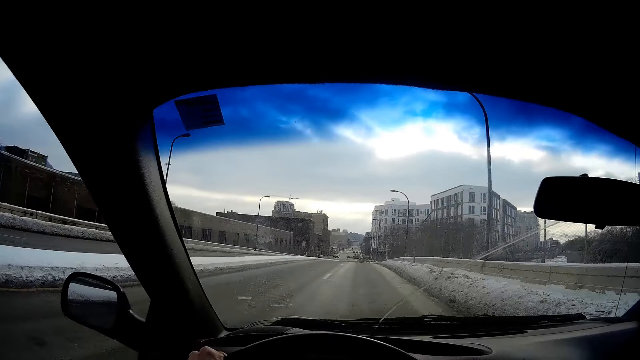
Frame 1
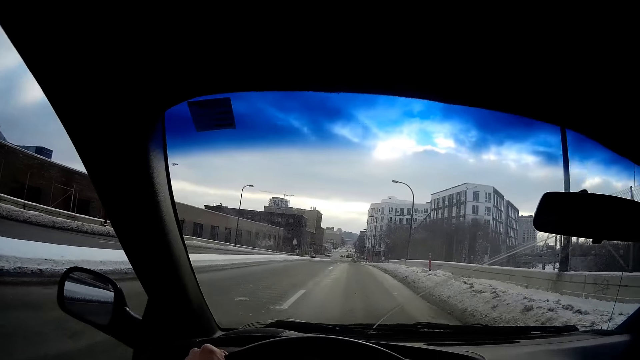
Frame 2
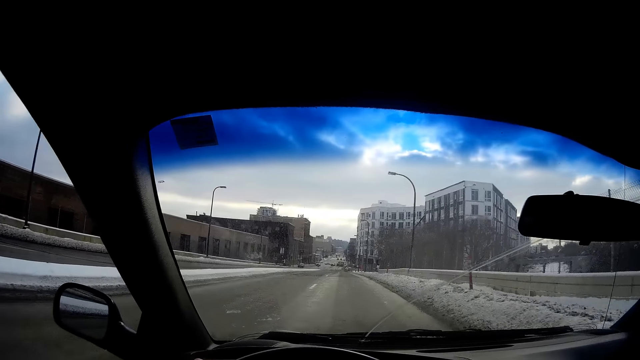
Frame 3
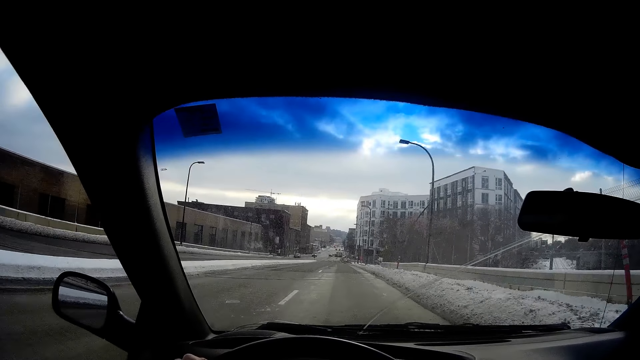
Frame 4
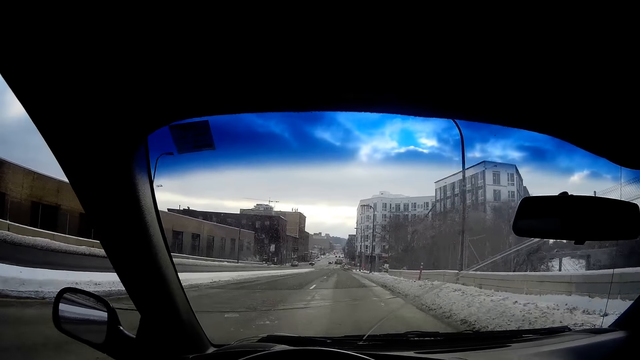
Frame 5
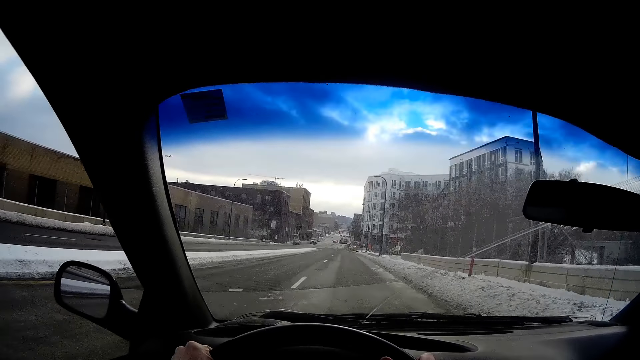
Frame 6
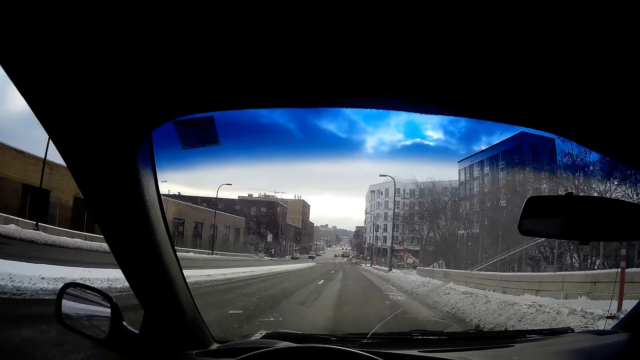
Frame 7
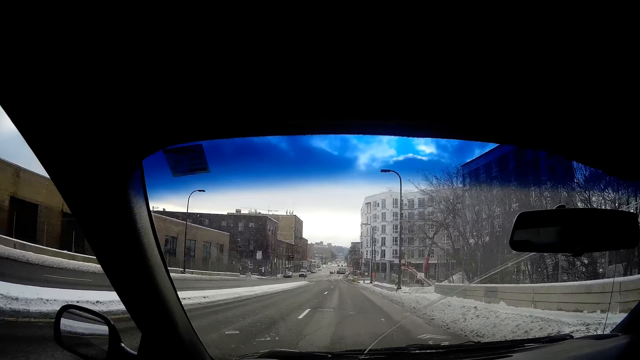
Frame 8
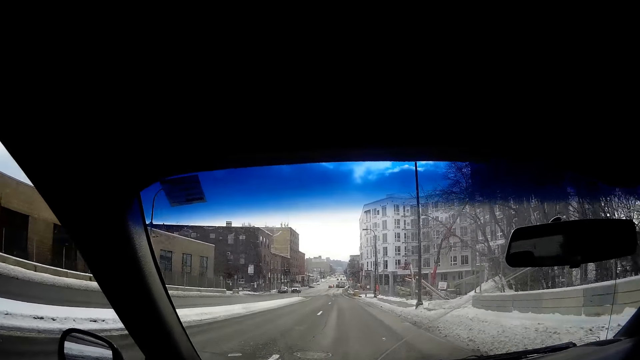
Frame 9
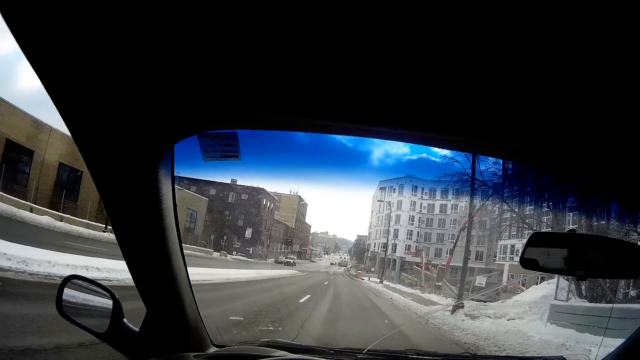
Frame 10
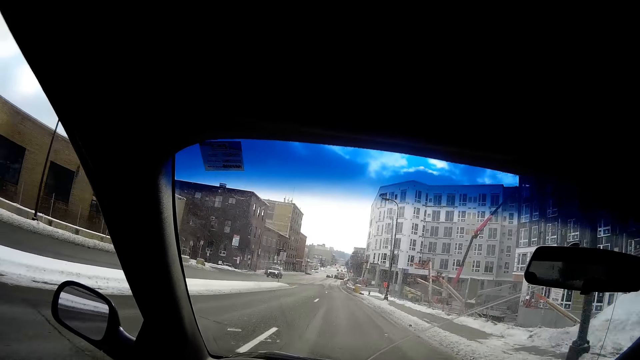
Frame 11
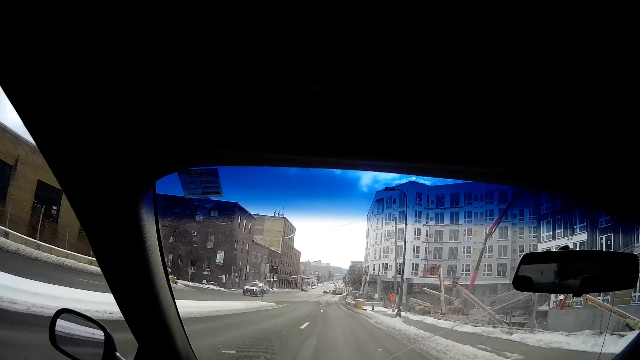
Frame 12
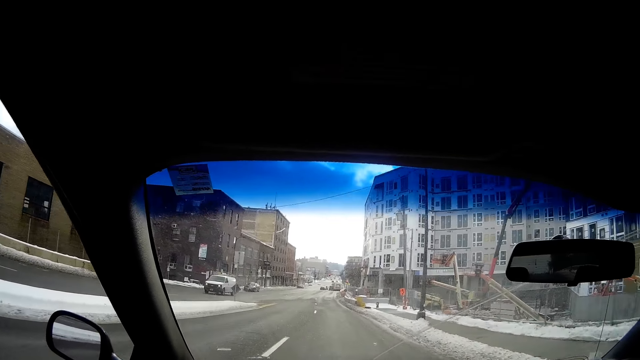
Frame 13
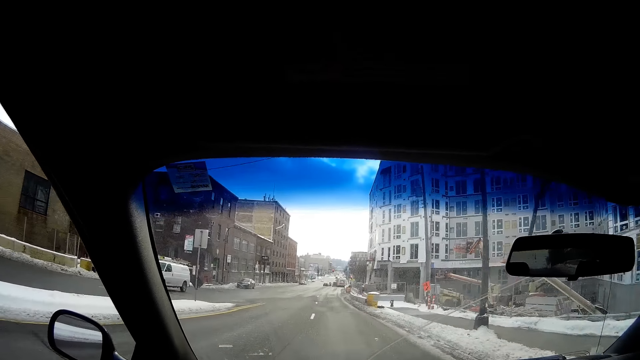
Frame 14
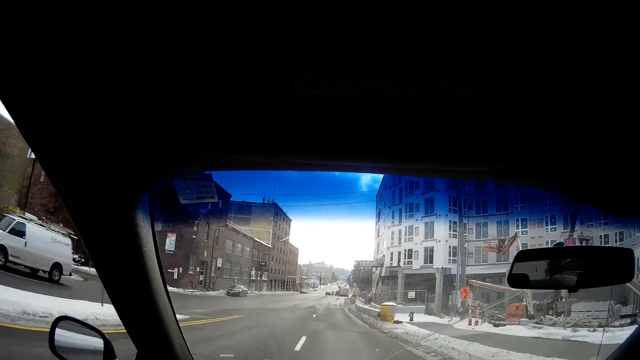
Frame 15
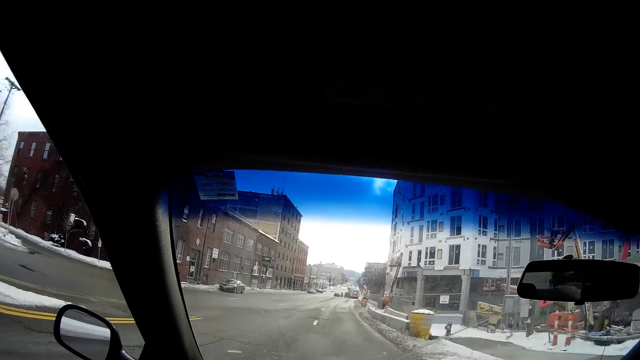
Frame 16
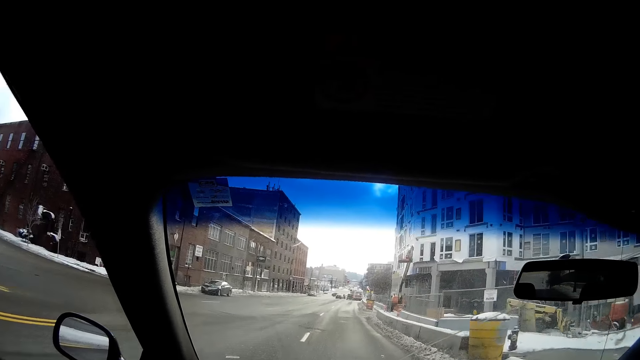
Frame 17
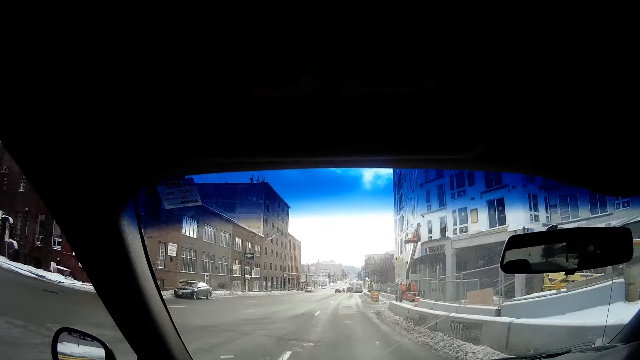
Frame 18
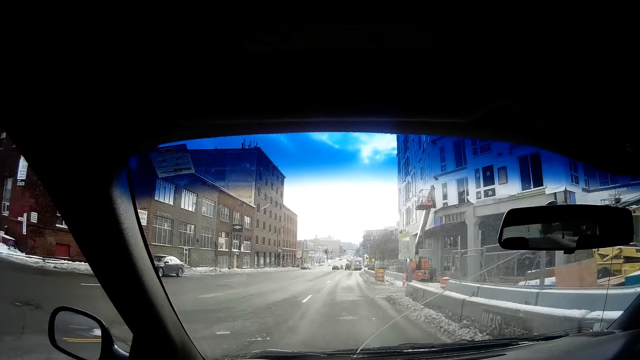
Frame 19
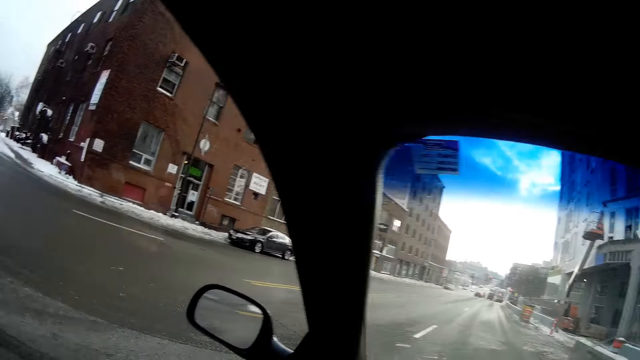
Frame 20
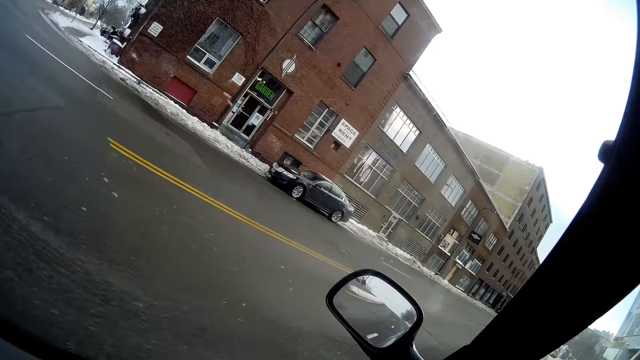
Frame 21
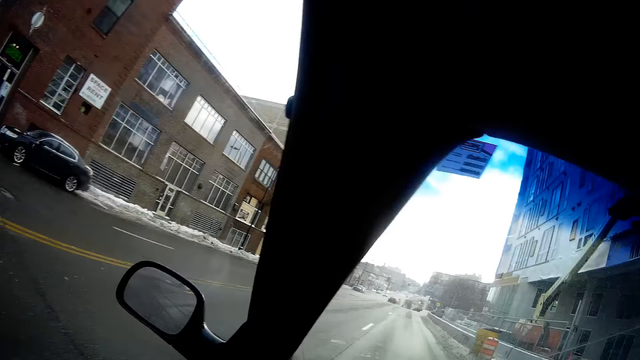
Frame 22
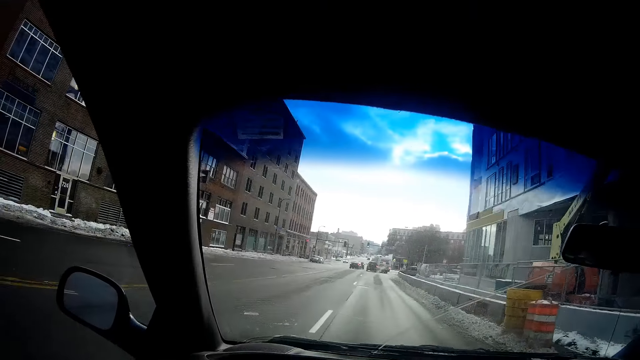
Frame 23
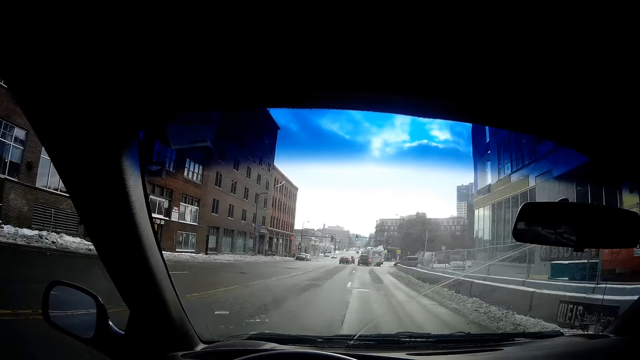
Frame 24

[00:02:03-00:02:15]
The camera wearer looks at the building.

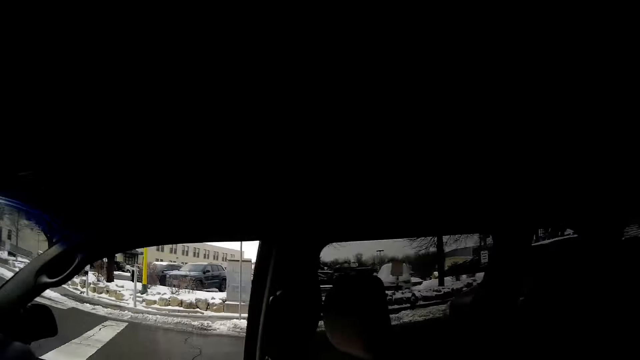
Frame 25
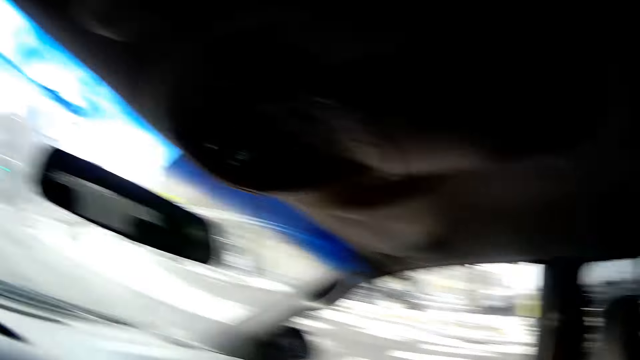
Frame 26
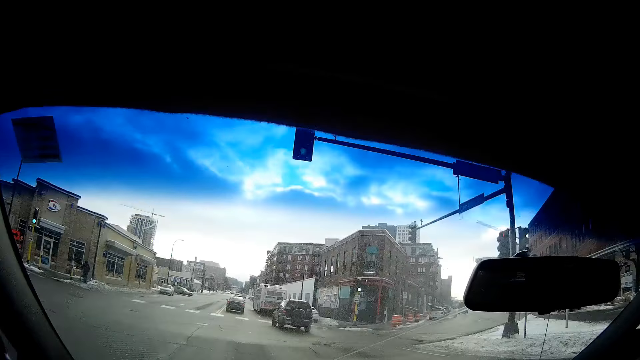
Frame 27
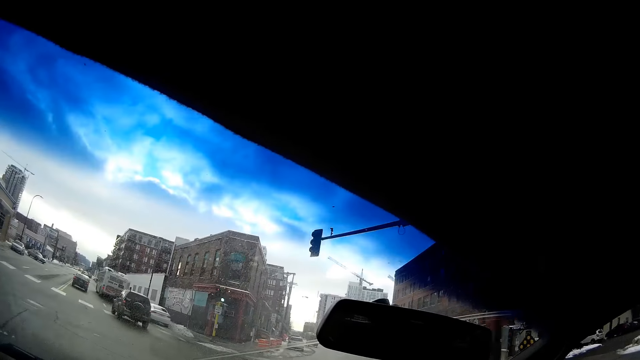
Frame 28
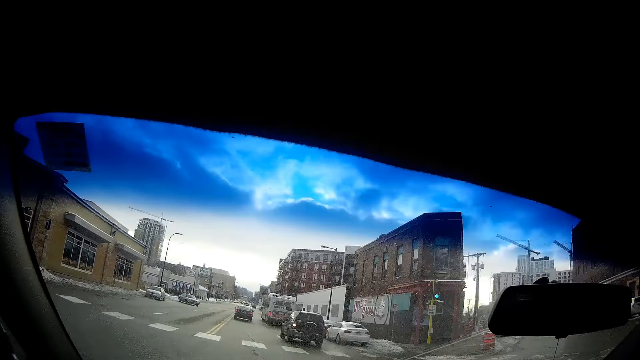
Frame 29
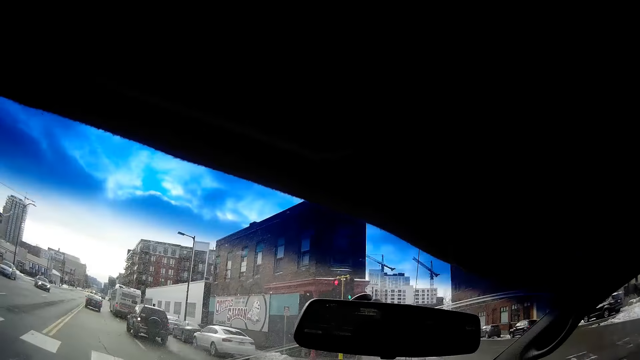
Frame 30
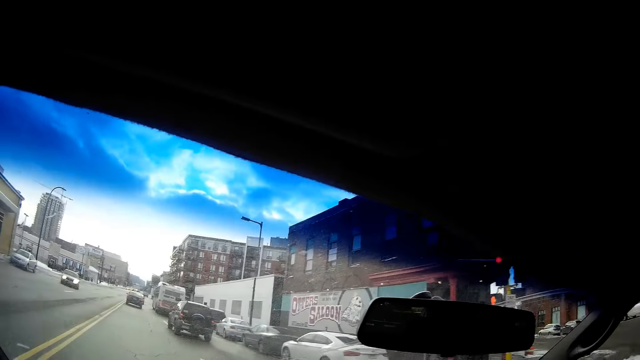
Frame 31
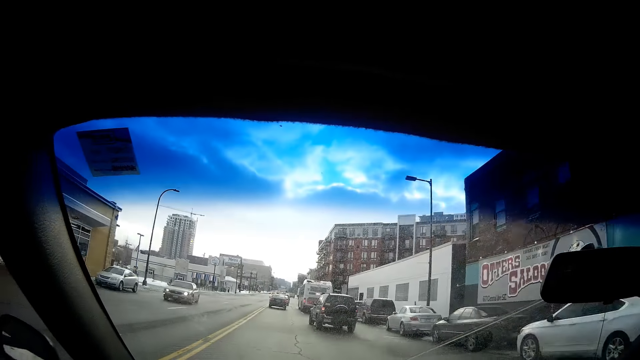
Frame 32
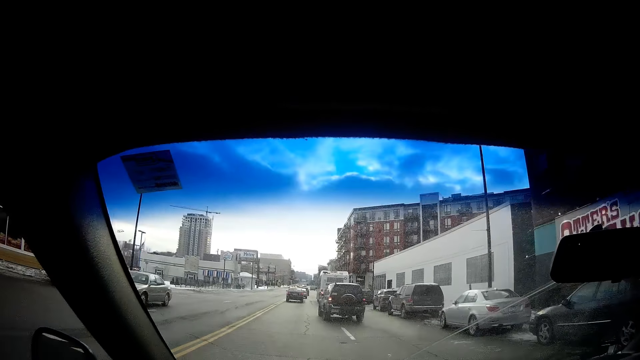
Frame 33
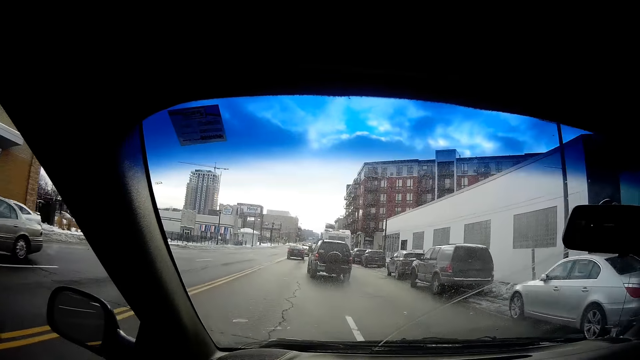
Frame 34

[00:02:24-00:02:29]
The camera wearer looks at the traffic lights.

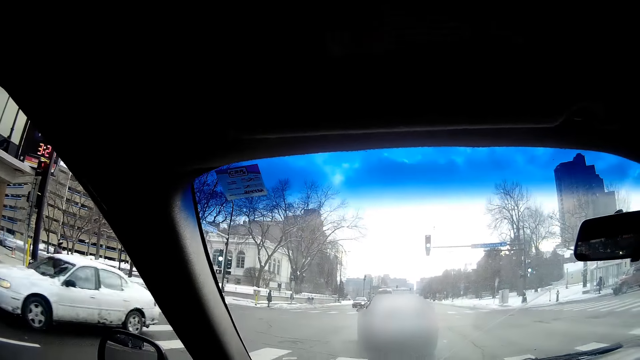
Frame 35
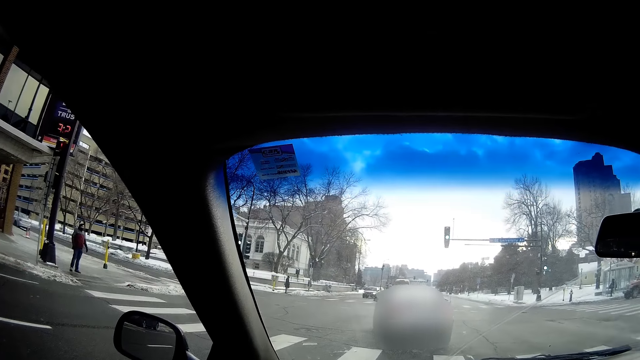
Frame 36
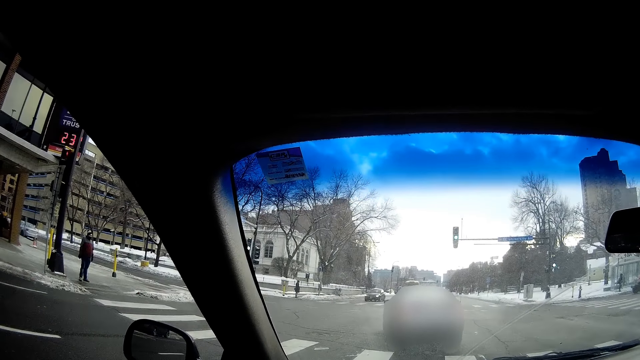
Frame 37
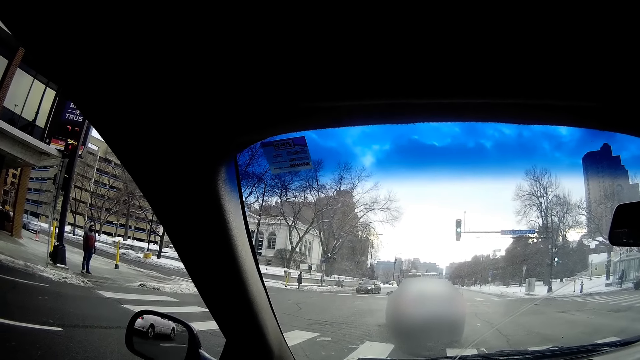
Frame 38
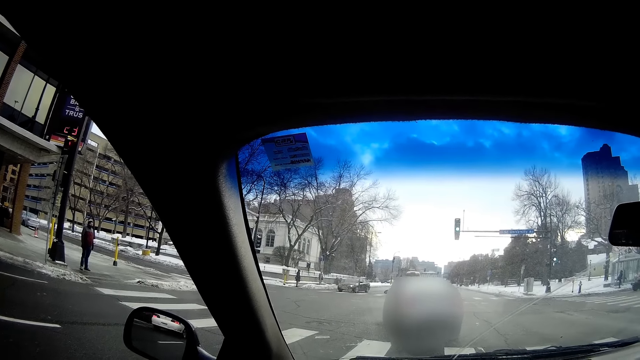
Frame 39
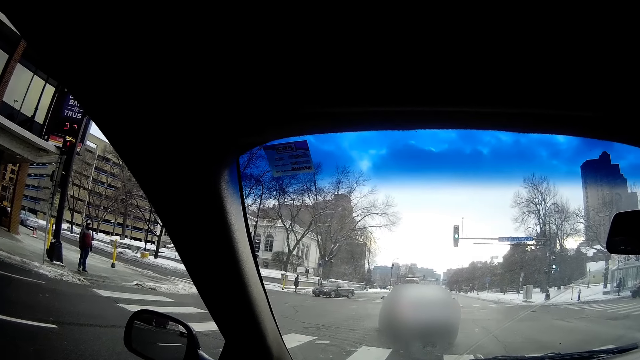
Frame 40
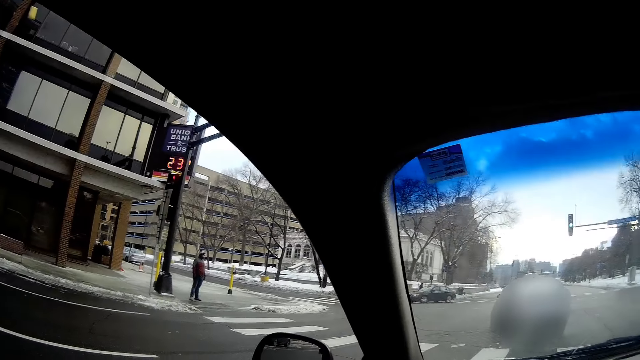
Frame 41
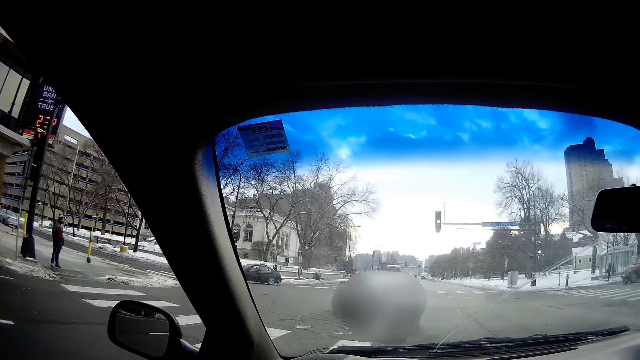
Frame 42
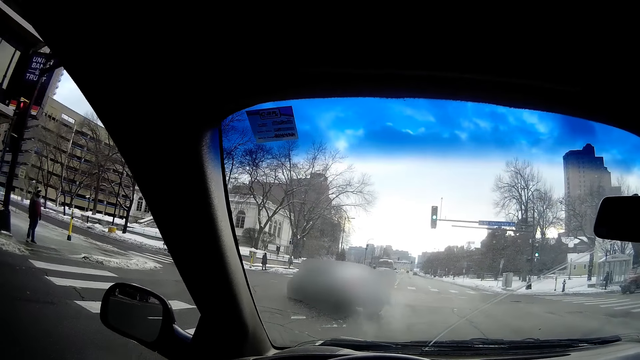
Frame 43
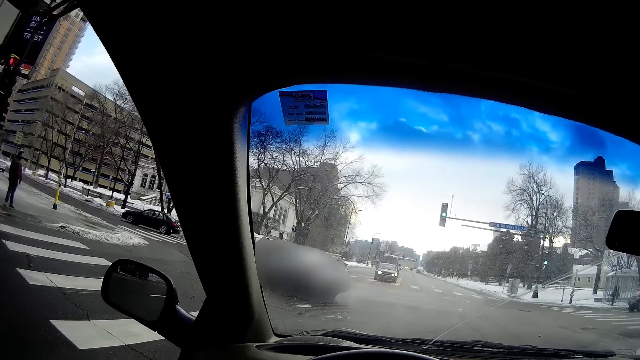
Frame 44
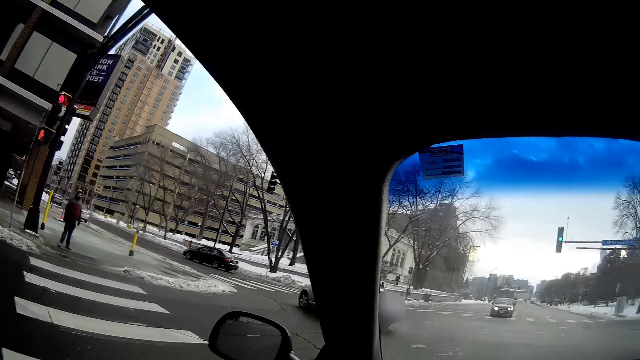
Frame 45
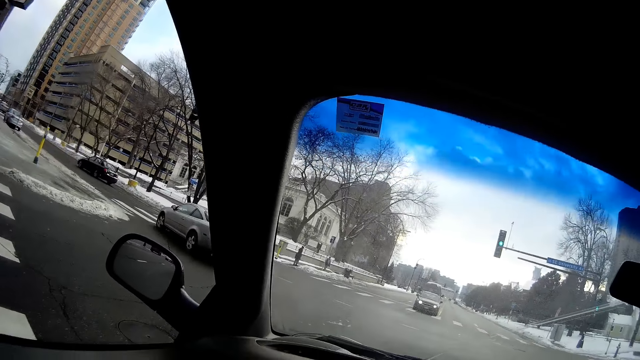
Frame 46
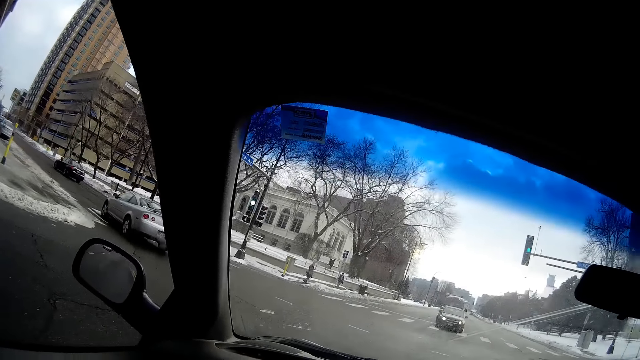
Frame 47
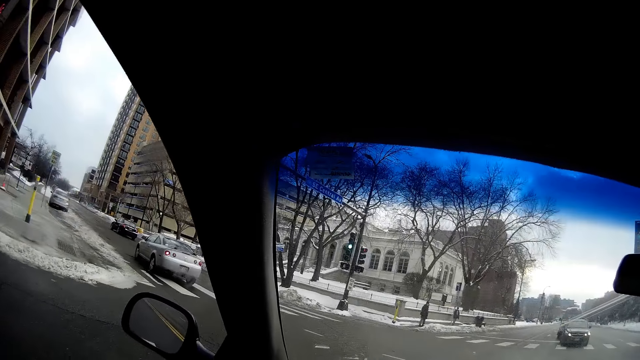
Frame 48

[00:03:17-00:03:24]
A person stands alongside the road.
